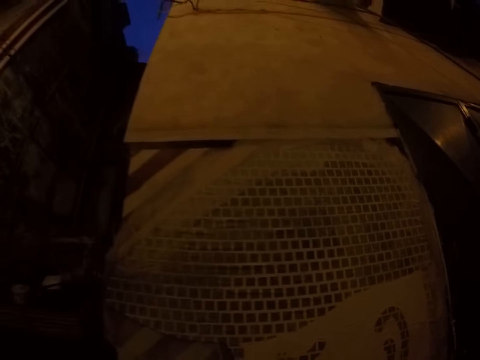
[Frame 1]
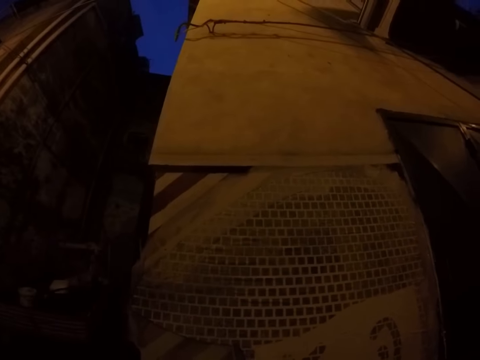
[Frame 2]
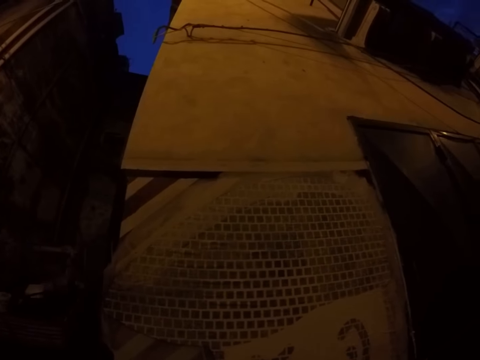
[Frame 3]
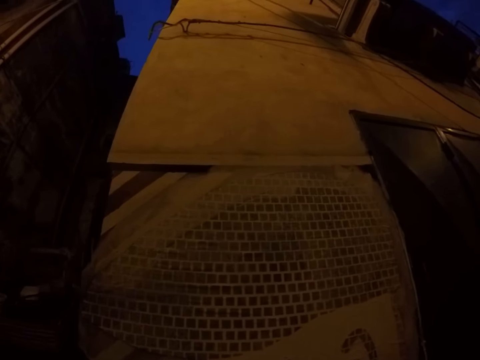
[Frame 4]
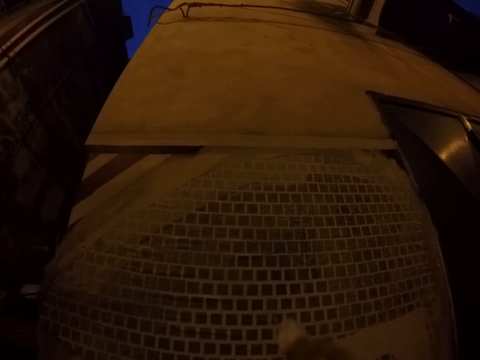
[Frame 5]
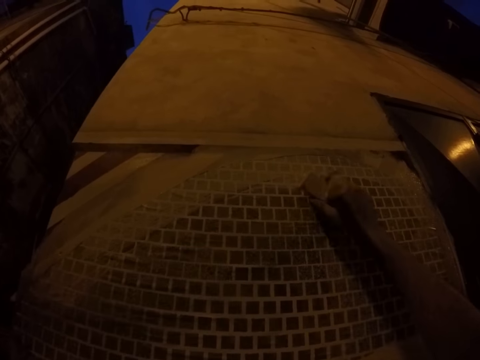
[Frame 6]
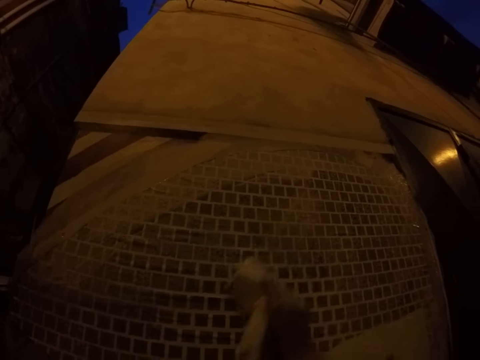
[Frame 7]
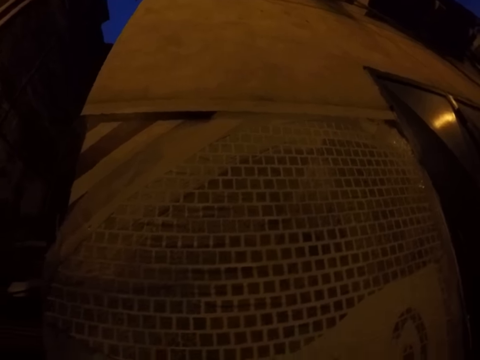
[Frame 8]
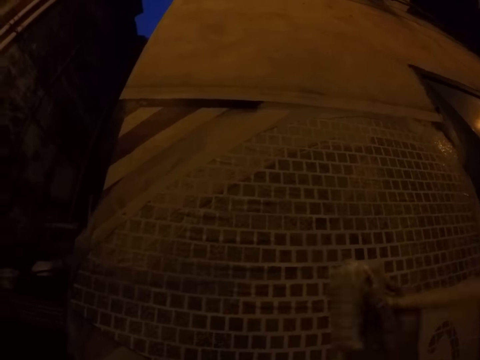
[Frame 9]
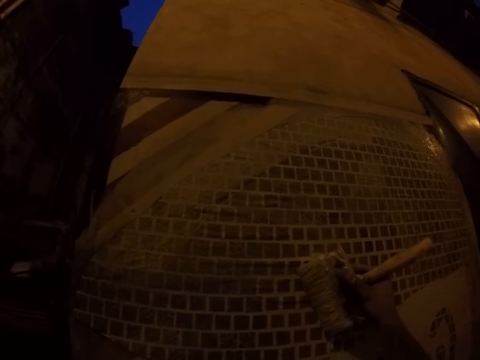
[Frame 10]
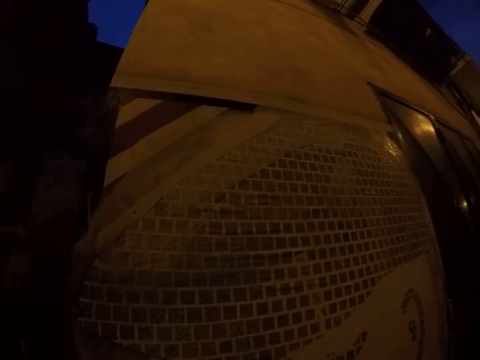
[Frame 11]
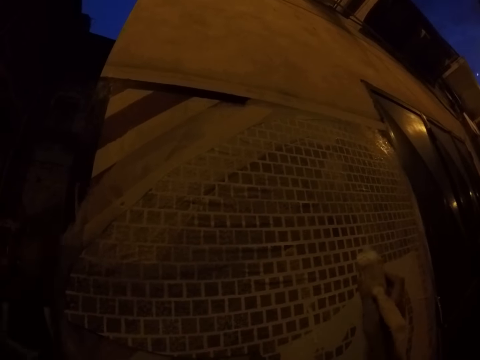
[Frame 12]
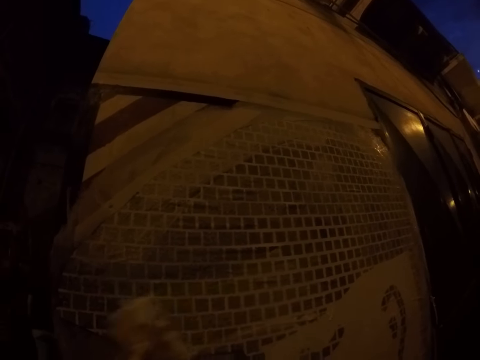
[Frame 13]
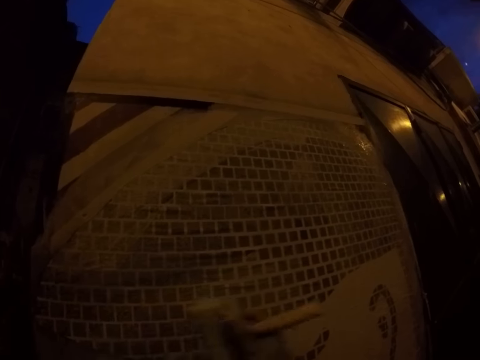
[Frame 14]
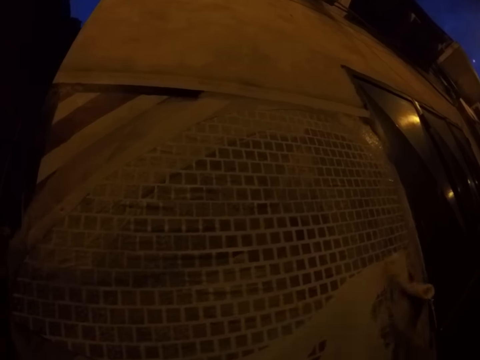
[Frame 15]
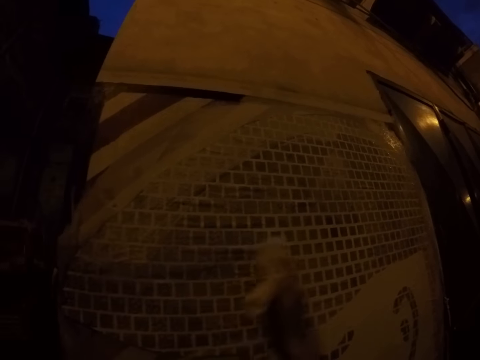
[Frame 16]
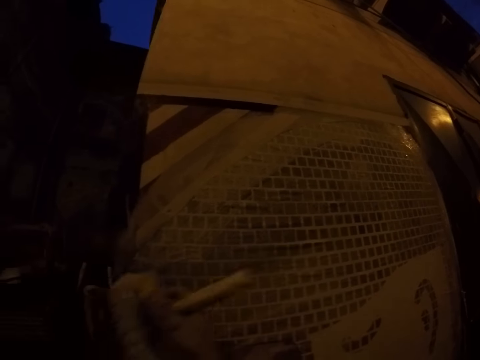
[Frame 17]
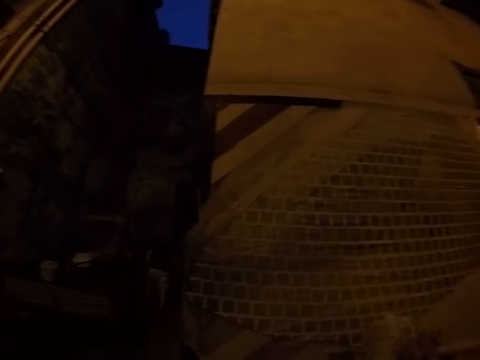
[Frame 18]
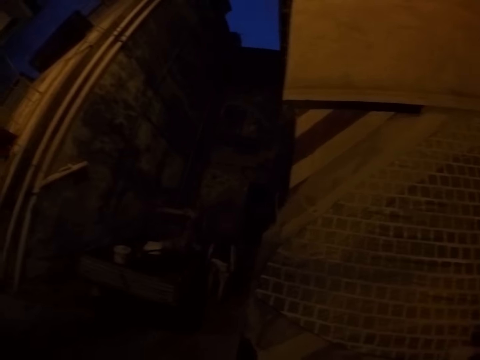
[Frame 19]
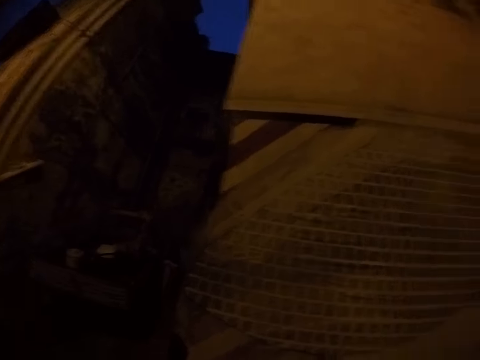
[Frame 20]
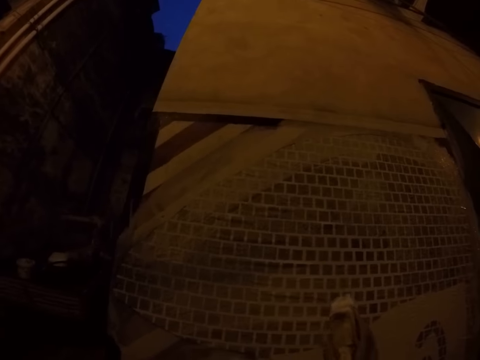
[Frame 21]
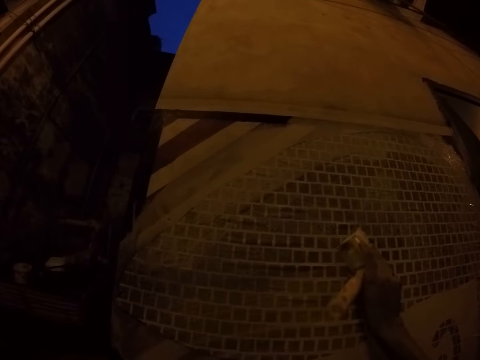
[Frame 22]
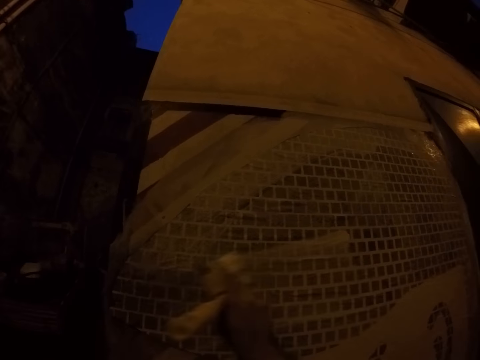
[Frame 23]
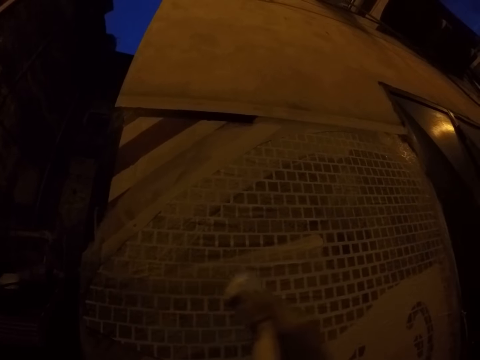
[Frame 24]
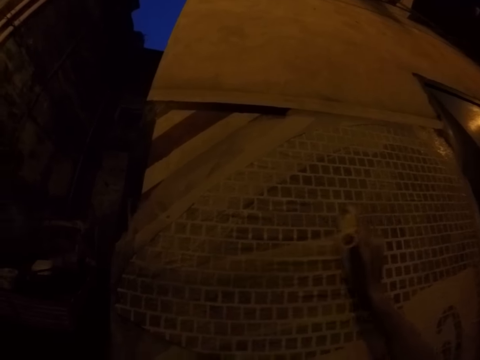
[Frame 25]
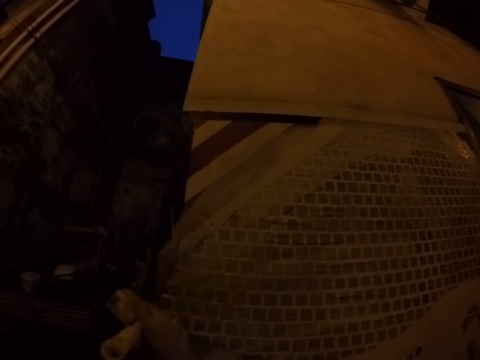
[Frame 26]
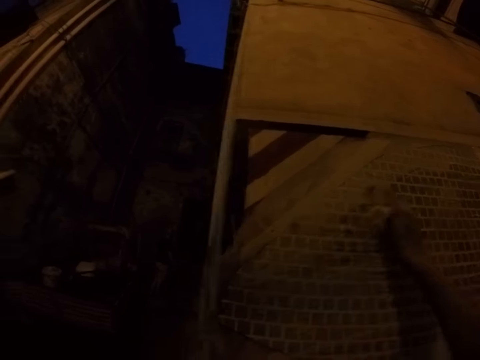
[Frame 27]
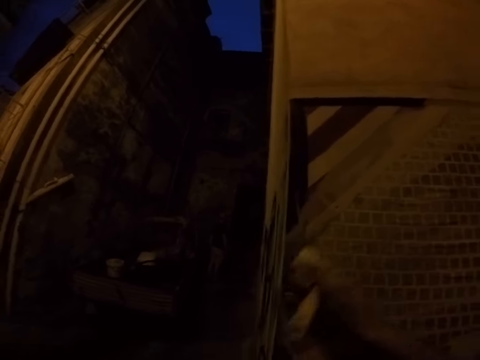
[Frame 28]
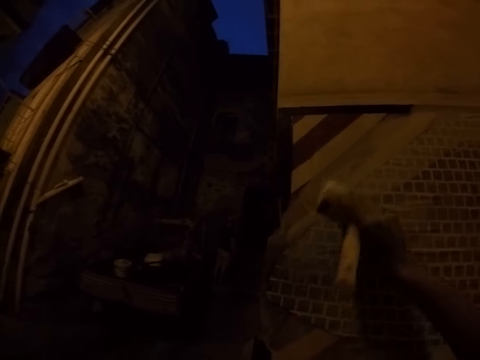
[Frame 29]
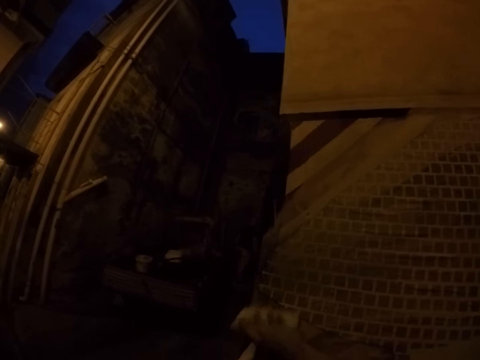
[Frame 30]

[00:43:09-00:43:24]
The camera wearer paints the drawing on the wall with the paintbrush in his right hand.

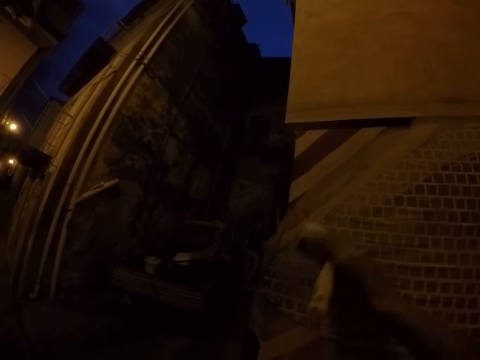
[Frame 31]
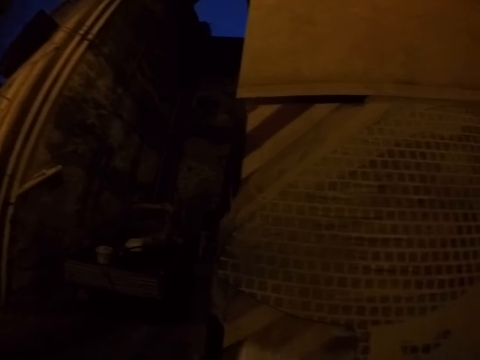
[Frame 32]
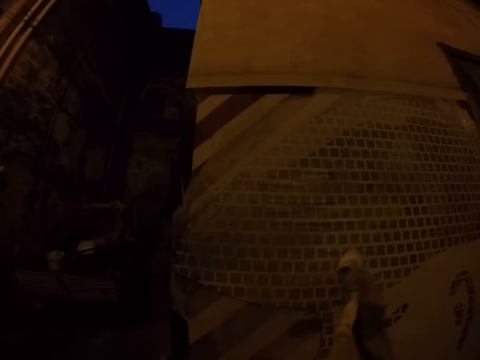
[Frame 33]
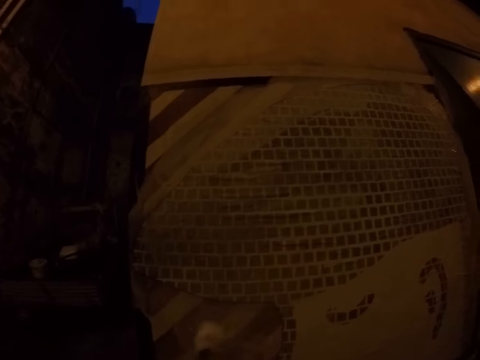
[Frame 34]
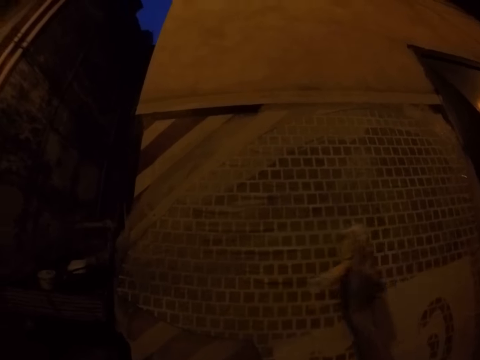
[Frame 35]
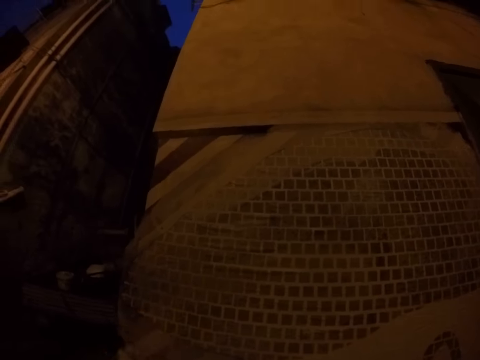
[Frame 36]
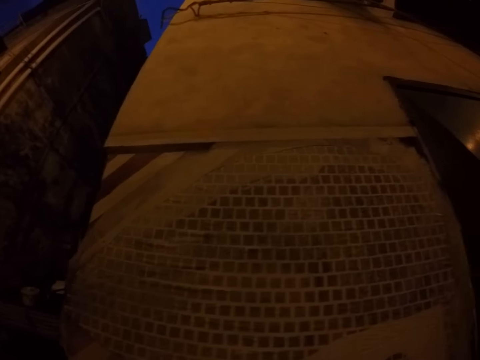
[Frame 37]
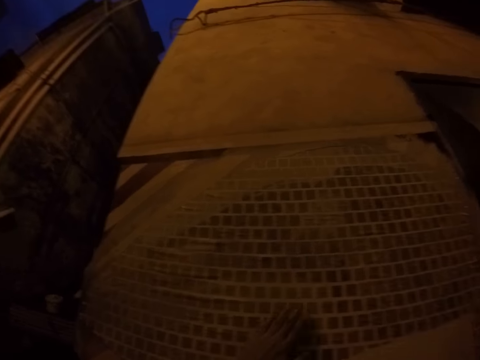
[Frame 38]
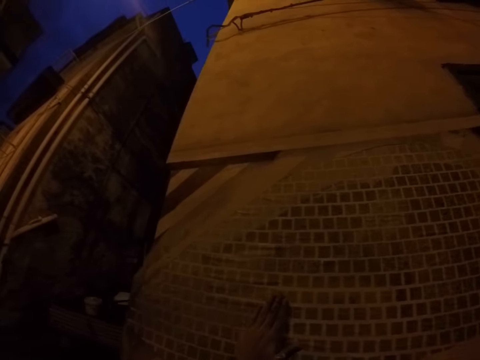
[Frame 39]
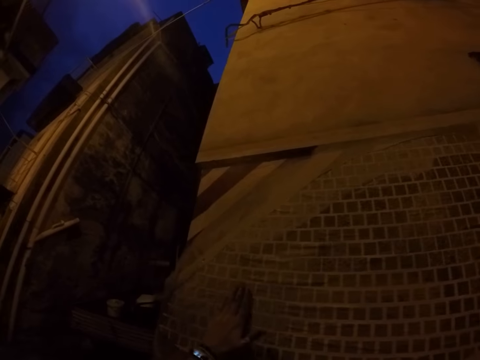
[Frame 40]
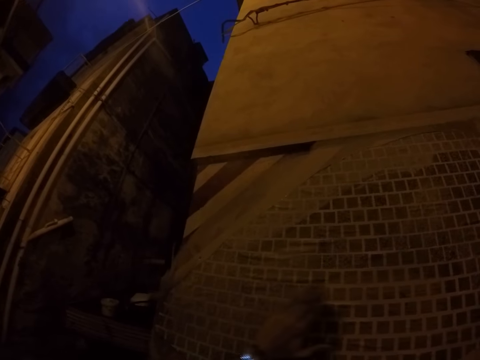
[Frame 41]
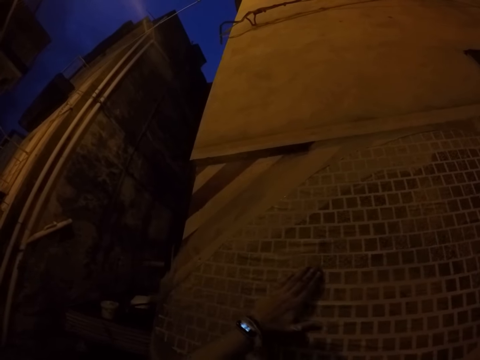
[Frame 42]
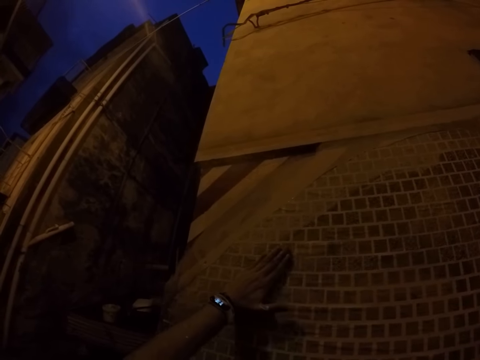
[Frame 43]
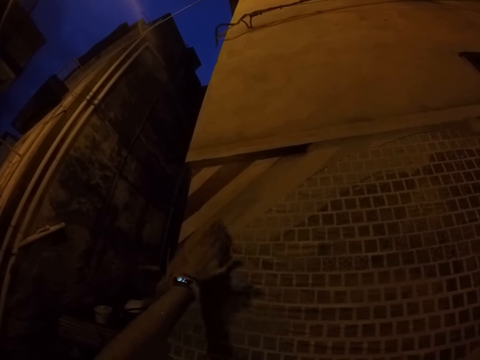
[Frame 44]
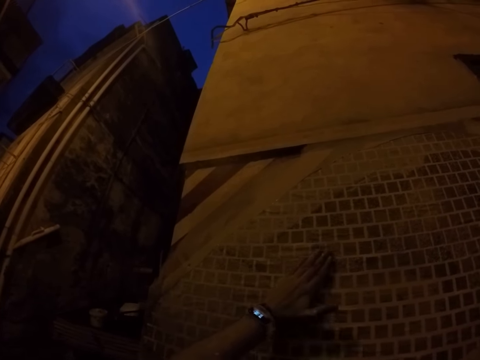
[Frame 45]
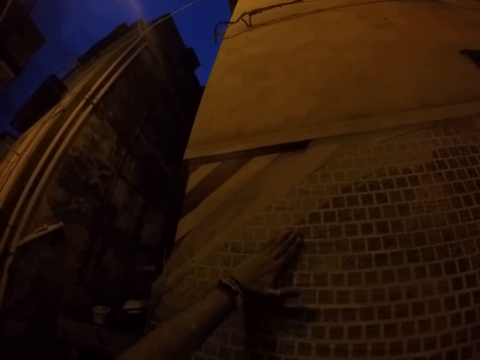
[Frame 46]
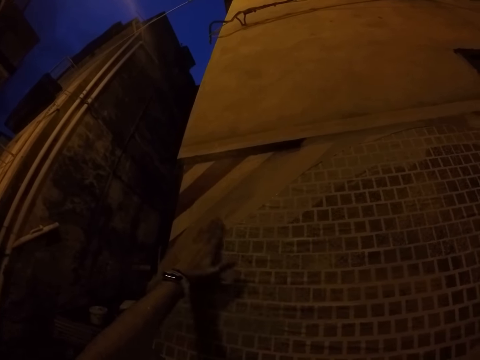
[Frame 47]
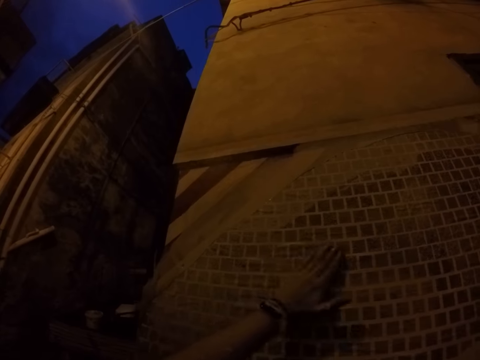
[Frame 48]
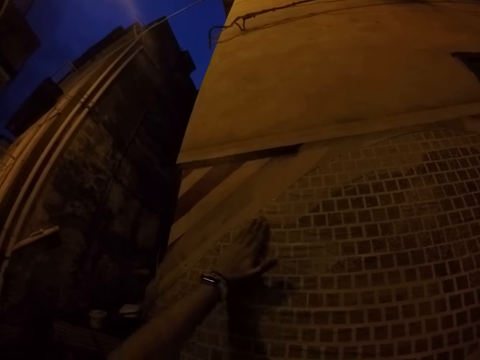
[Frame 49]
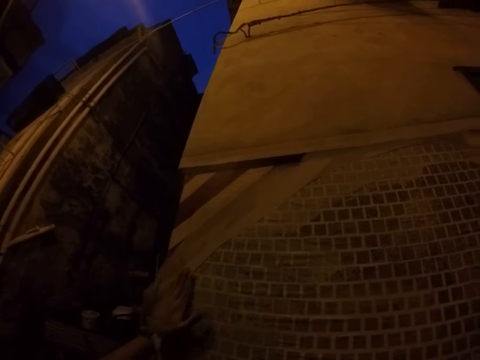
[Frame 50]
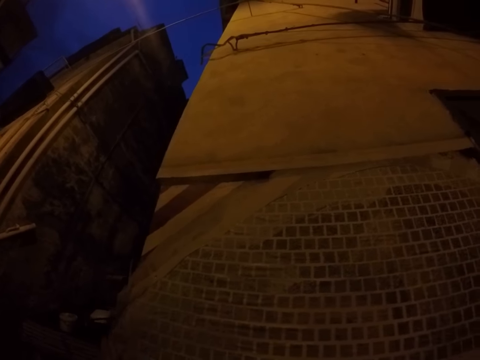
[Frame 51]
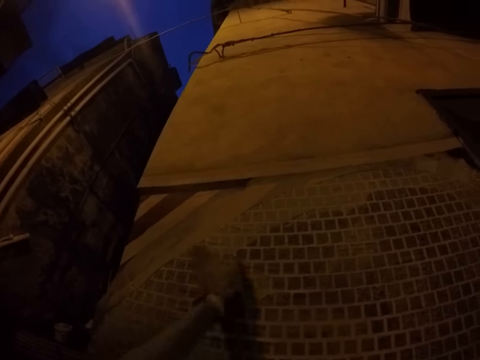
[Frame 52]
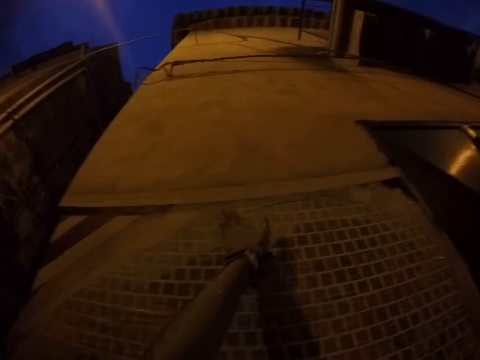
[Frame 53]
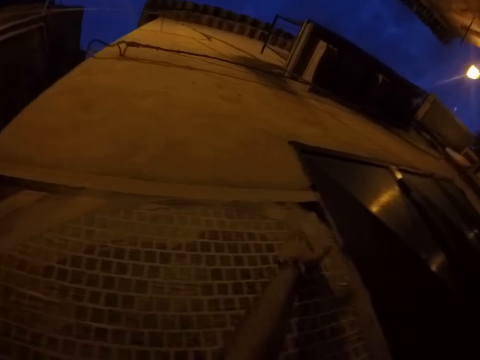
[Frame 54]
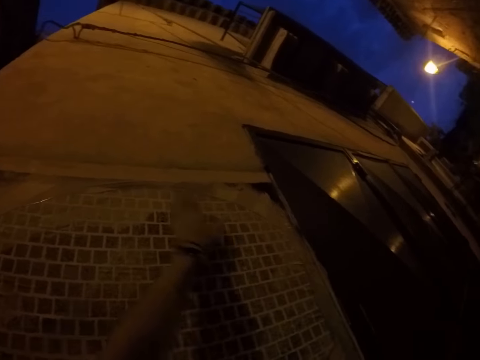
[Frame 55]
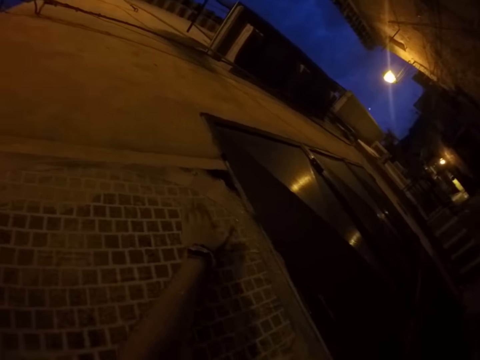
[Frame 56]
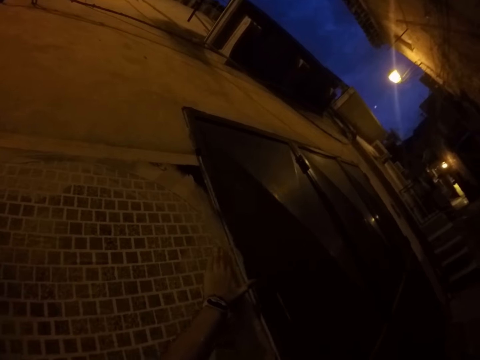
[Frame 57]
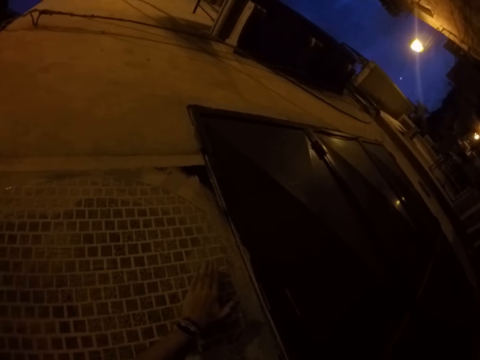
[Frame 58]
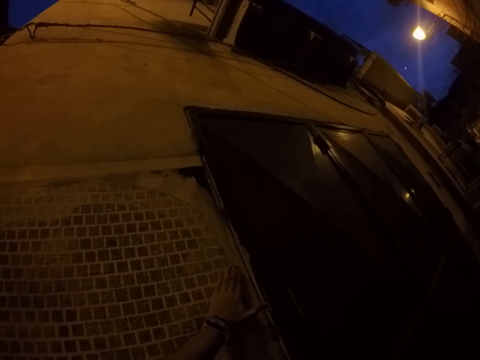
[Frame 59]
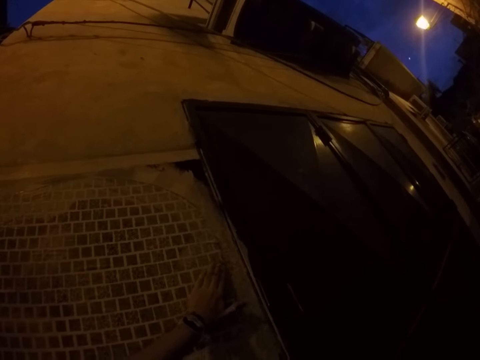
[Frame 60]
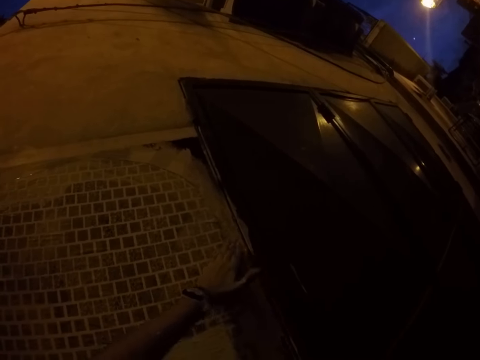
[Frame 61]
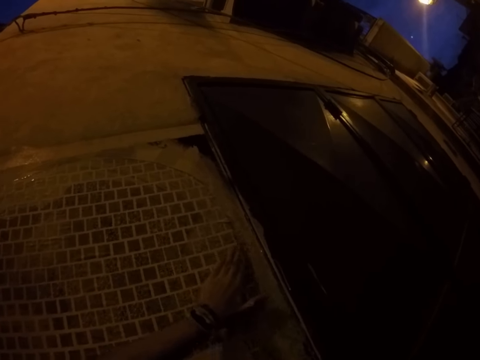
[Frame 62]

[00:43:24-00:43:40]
The camera wearer wipes the drawing on the wall with his left hand. He spreads paint.
